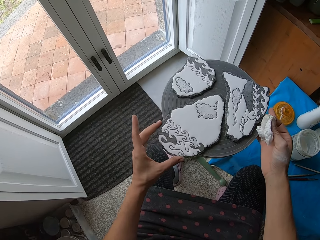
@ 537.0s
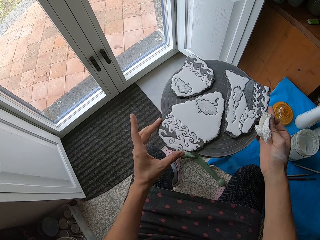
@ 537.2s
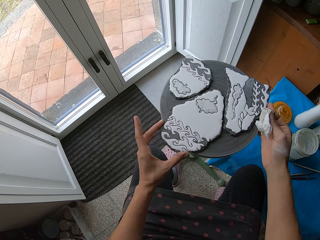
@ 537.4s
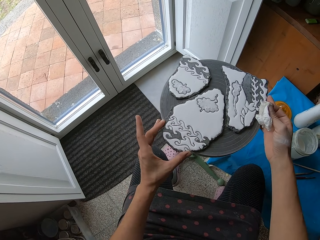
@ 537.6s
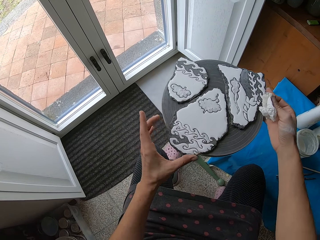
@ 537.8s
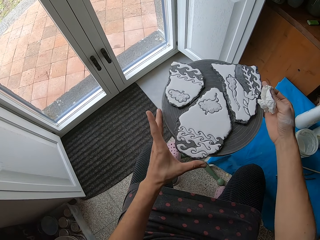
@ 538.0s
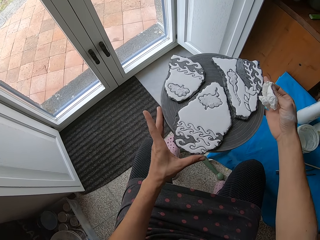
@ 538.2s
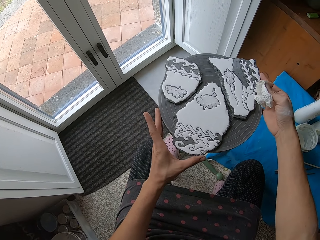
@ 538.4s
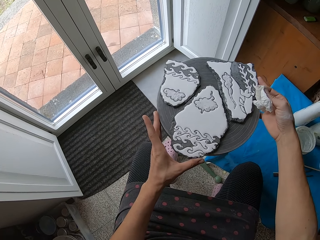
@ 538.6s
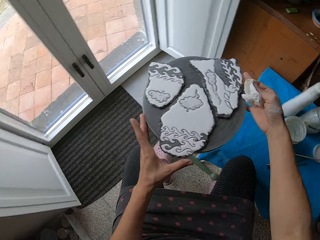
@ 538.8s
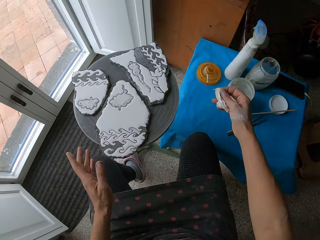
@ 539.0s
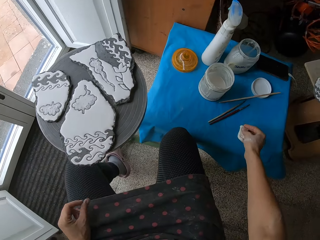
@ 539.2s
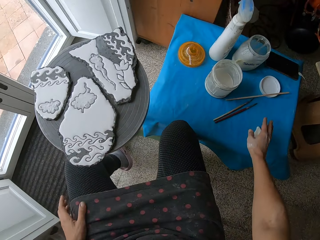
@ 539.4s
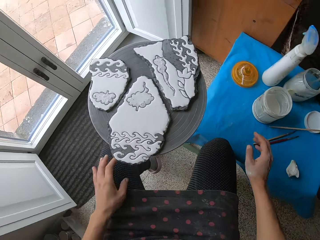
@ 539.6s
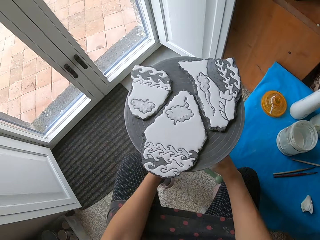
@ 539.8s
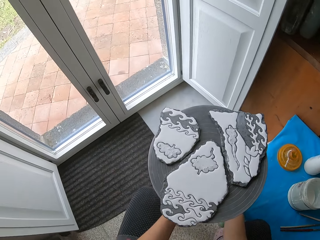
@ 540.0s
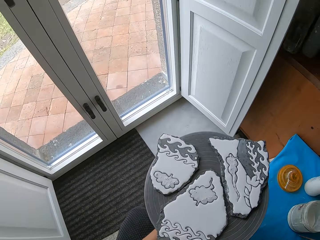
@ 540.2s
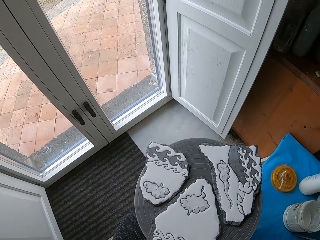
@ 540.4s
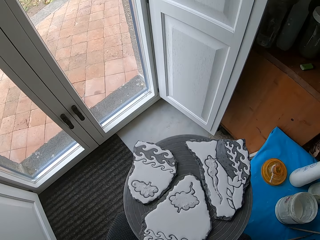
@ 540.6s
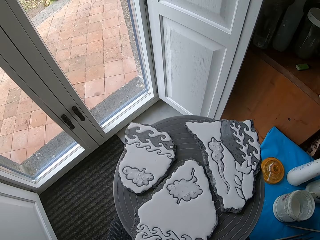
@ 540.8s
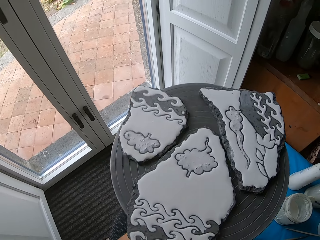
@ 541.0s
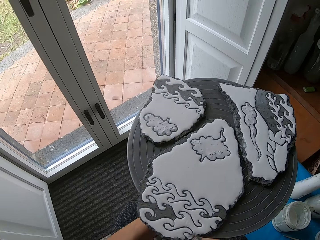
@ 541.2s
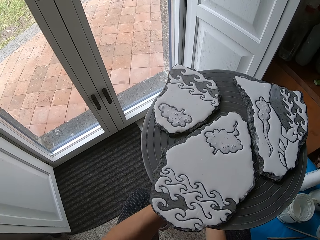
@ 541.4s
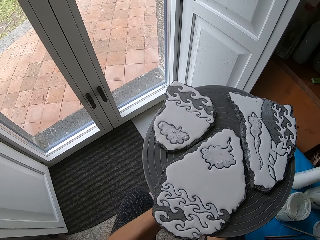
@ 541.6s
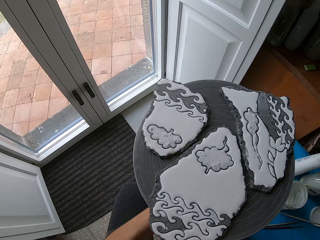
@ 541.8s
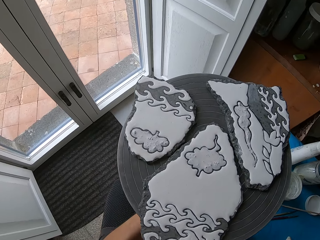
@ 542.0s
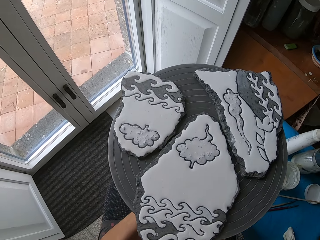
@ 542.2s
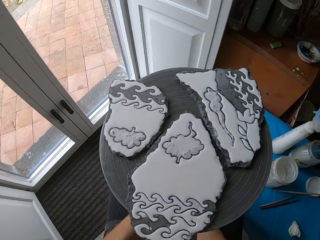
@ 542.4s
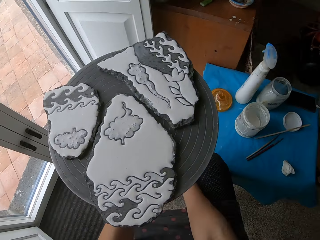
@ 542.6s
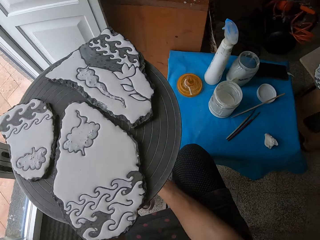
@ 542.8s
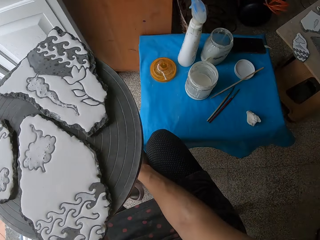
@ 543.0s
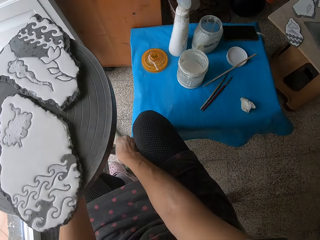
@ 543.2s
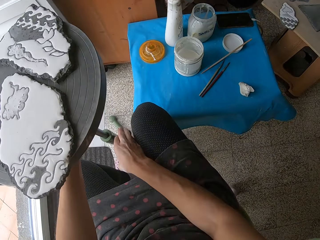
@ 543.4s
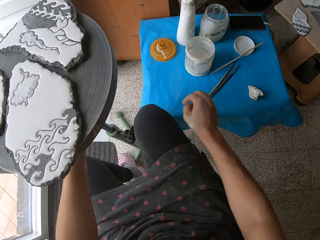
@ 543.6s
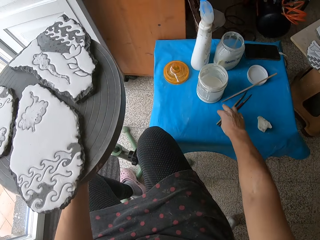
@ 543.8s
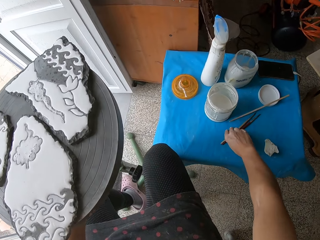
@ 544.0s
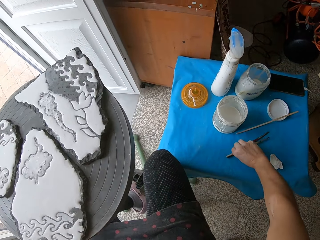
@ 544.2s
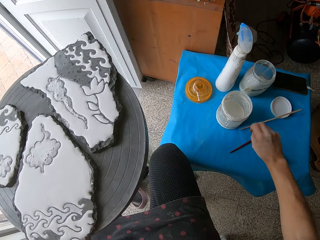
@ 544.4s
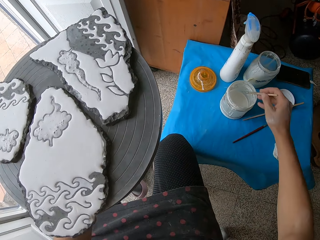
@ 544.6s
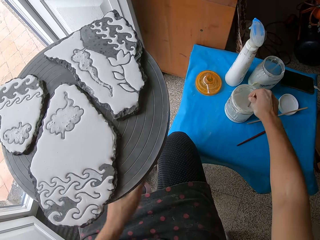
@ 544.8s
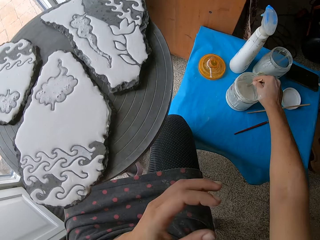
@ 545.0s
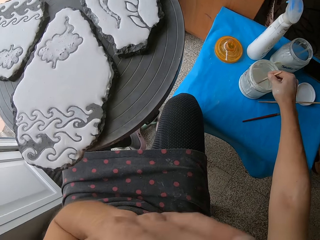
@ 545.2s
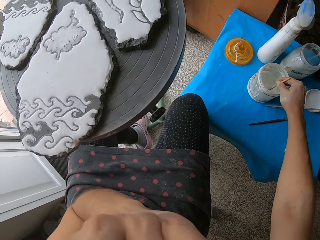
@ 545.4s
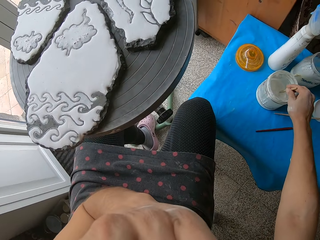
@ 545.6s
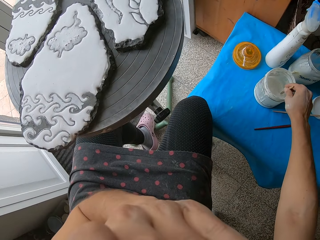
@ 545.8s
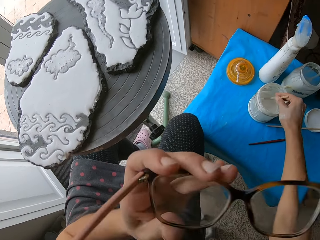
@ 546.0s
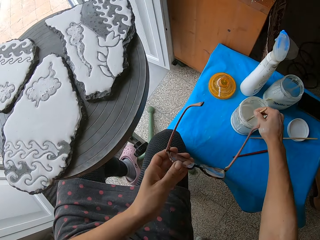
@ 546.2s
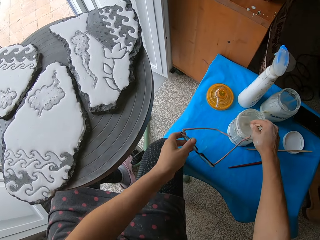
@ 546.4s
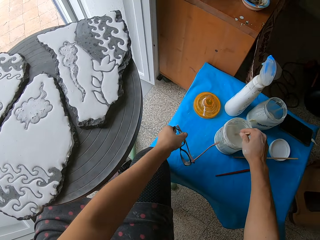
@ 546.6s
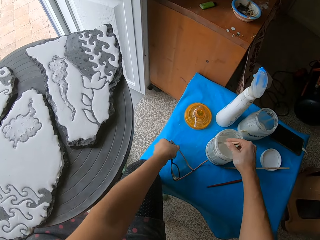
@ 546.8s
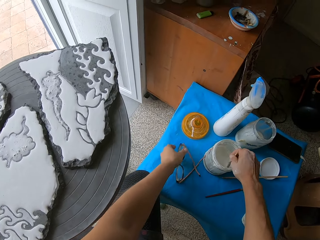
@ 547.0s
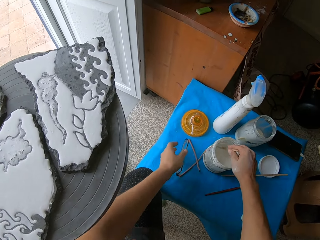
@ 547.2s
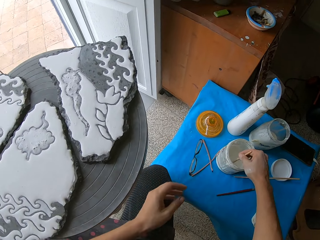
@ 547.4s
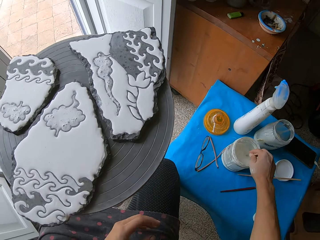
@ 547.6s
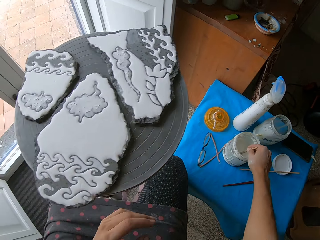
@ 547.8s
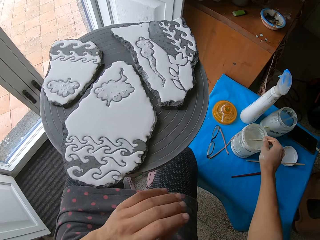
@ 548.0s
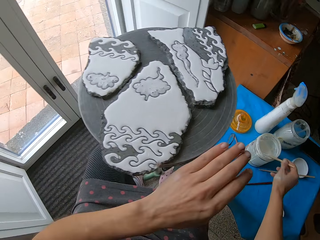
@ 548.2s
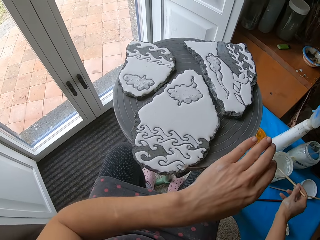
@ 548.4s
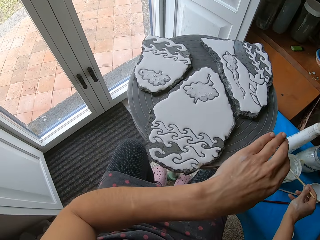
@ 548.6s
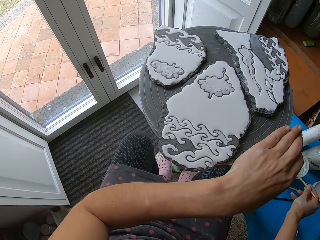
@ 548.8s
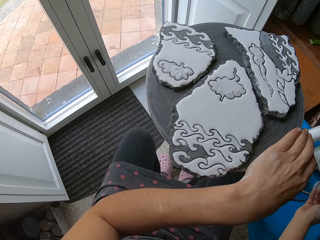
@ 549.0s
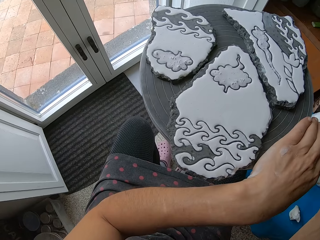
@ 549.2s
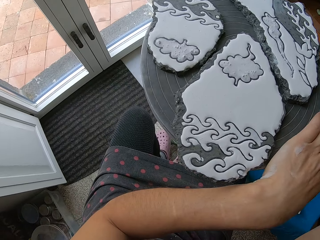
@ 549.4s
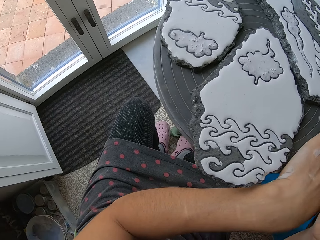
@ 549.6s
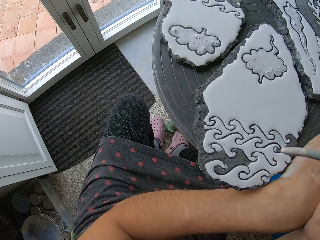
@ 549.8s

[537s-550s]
The camera wearer drops the hand wipe in her right hand on the stool. She adjusts the length of the pottery wheel with her hands. She lifts the stand. She picks up a paint brush from the stool with her right hand. She dips the paint brush in her right hand into the plastic container of mixed colors solution. She stirs the mixed colors solution in the plastic container with the paint brush in her right hand. She removes her glasses with her left hand. She puts the glasses in her left hand on the stool. She places her left hand on the pottery wheel.

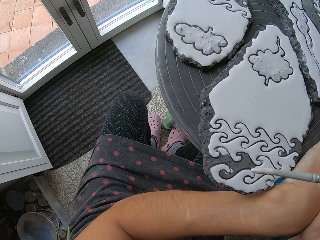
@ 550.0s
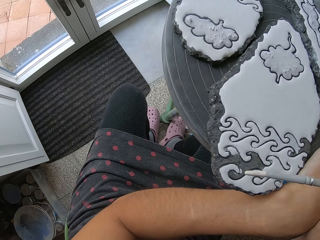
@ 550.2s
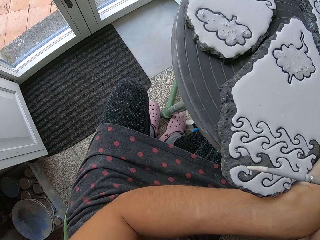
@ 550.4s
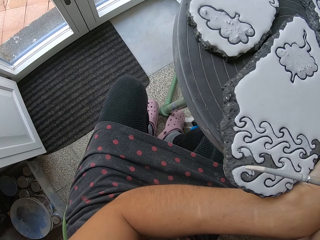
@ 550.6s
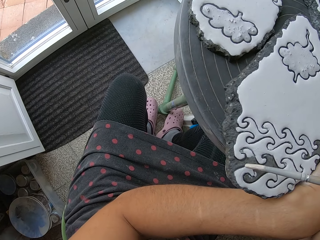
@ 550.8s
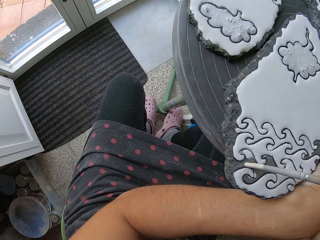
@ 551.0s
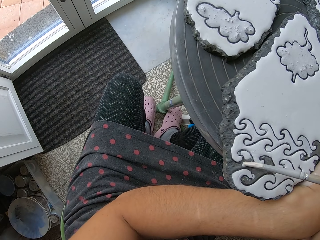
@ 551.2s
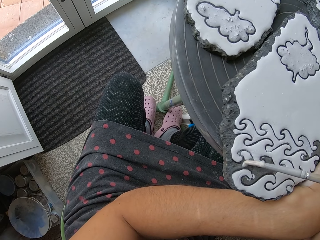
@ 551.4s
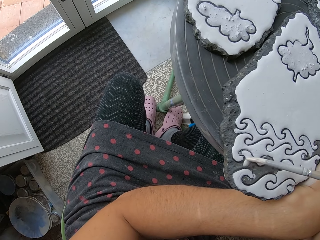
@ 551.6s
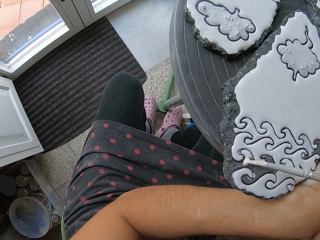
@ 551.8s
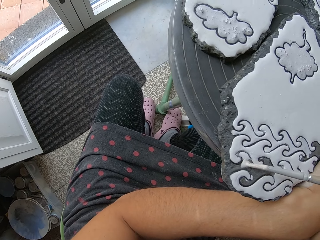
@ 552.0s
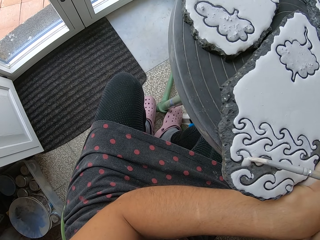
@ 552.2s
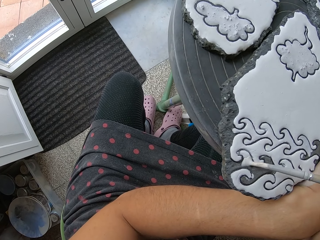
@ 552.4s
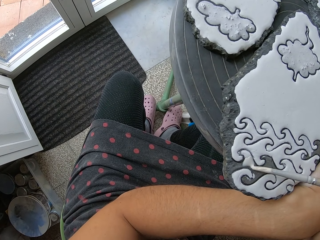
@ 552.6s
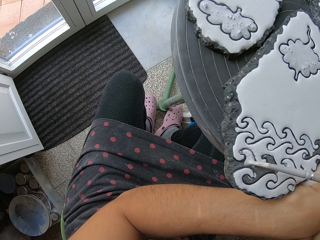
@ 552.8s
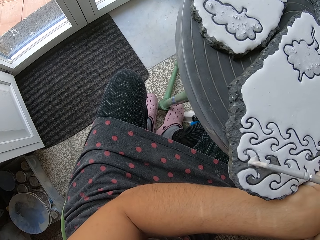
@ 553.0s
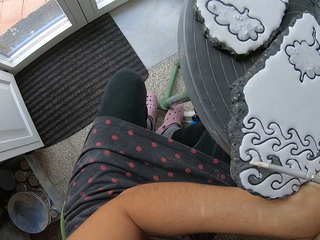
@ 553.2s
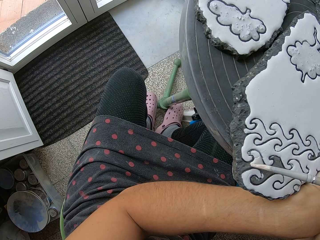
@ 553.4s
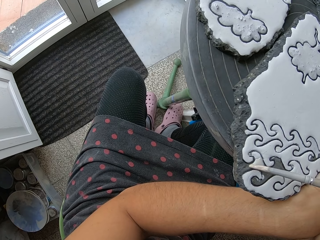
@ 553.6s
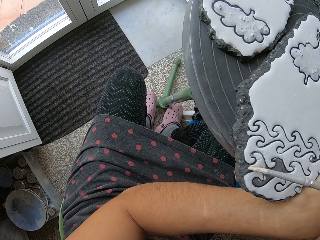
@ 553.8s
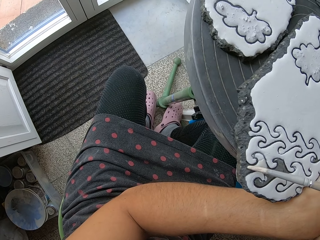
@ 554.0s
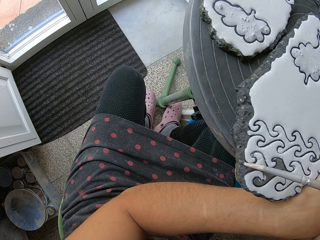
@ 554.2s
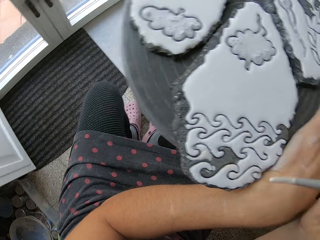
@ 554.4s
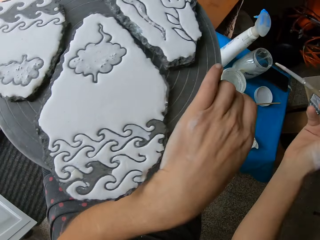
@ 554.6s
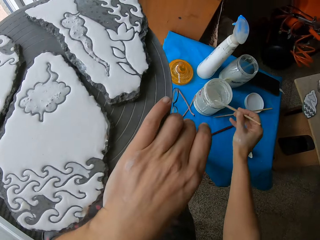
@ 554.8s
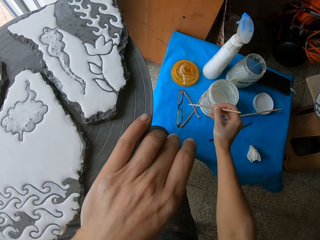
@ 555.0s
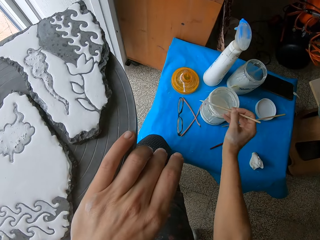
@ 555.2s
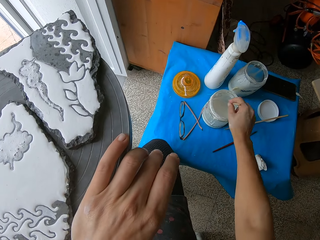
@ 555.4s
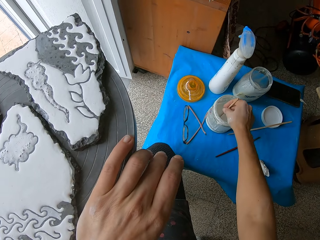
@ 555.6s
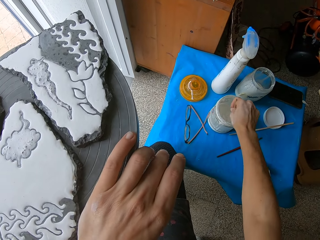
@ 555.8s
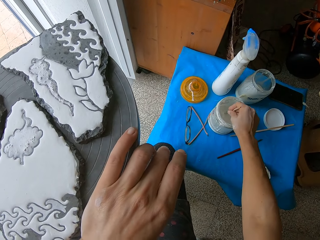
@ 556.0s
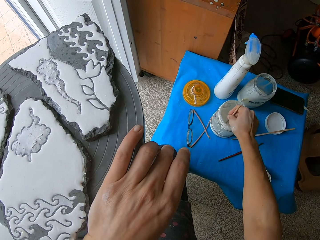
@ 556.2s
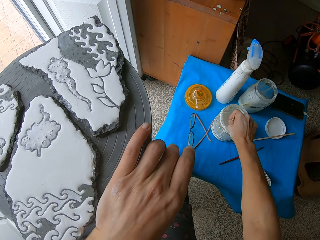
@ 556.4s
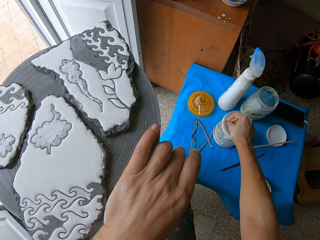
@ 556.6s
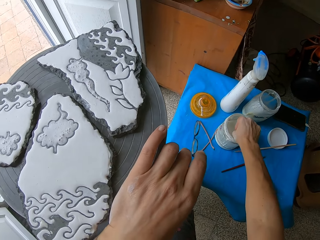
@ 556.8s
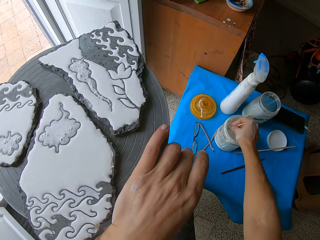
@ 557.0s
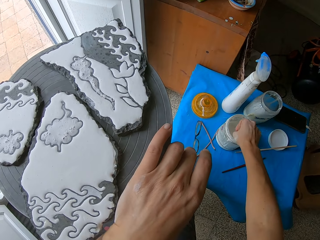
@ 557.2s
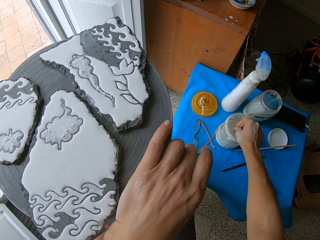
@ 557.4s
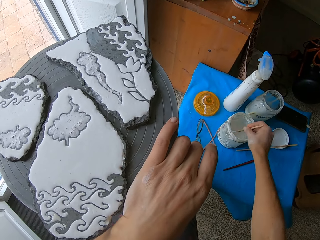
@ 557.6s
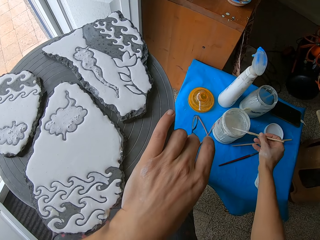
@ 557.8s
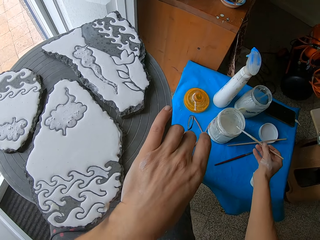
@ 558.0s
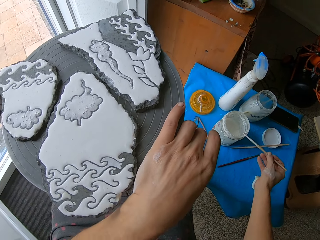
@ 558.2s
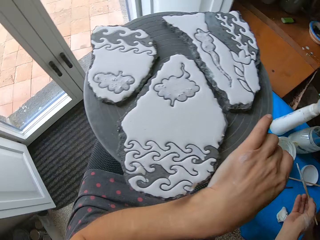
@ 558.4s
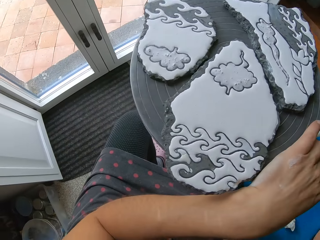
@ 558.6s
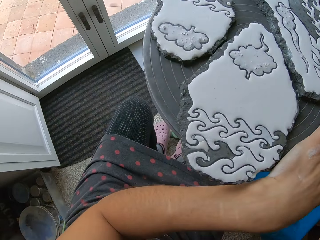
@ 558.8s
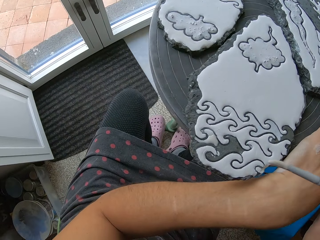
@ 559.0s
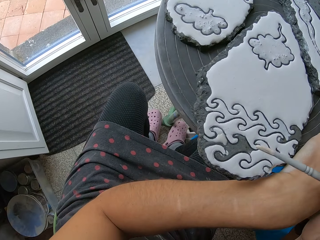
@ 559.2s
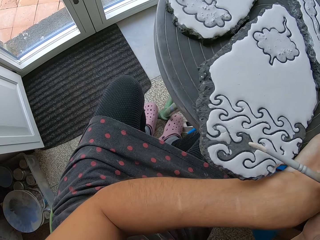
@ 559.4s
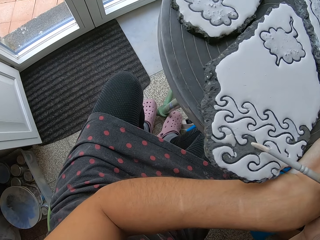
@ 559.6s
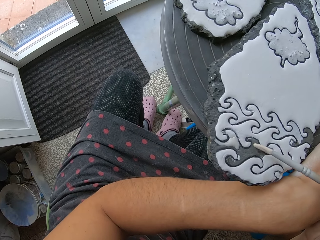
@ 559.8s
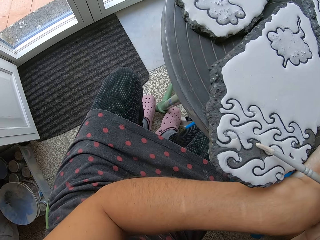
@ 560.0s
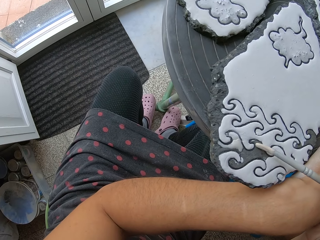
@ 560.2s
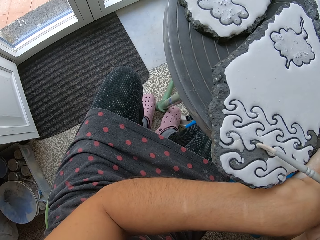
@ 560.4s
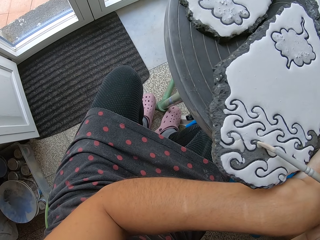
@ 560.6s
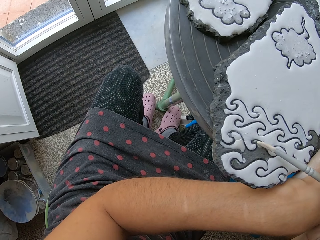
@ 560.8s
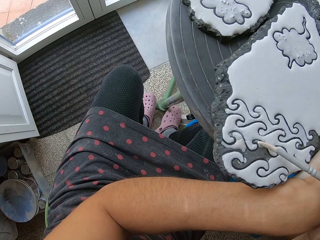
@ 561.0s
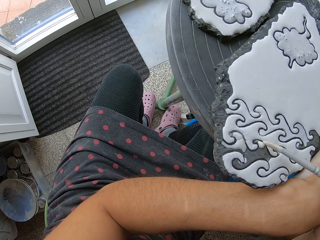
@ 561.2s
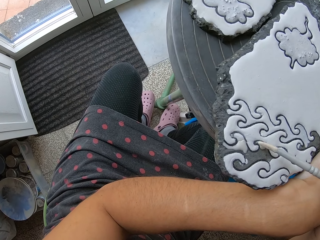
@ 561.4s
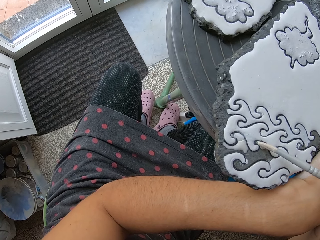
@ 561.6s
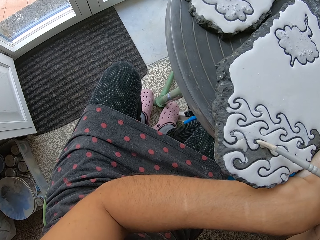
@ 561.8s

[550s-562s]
The camera wearer paints a painted ceramic craft on the pottery wheel with the paint brush in her right hand. She puts the paint in the stone. She stirs the paint in the container on the table with the paint brush in her right hand. She dips the paint brush in the paint. She takes paint from the container with the paint brush in her right hand. She paints the clay work on the table stand with the paint brush in her right hand.
